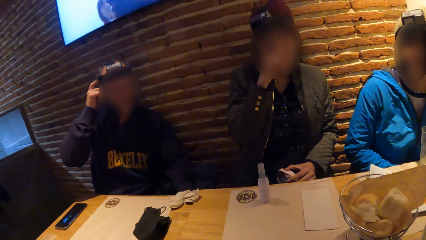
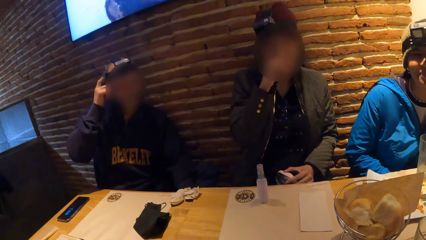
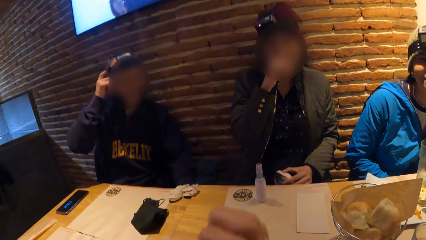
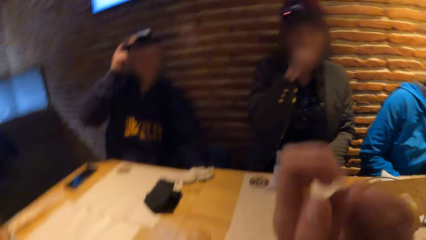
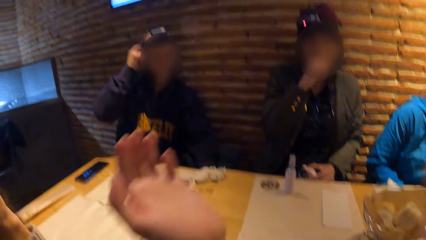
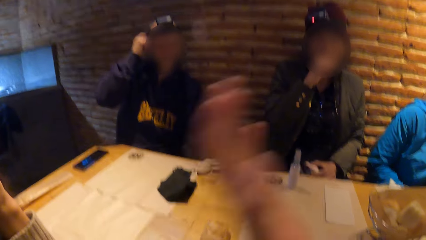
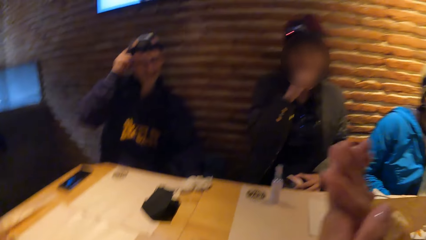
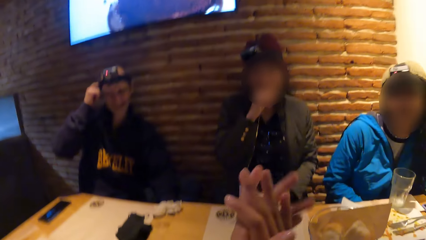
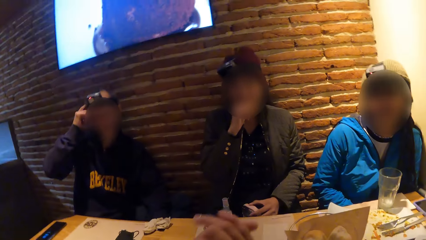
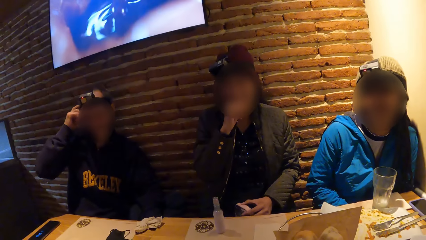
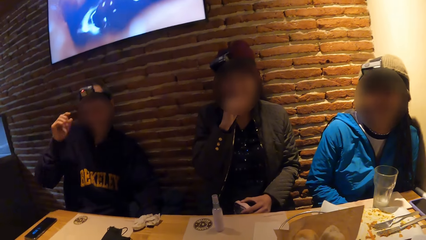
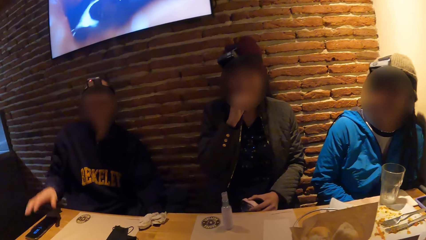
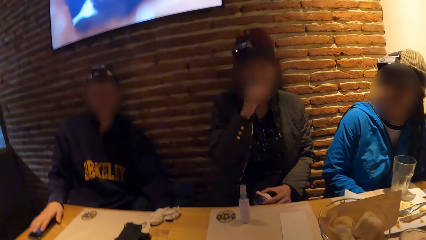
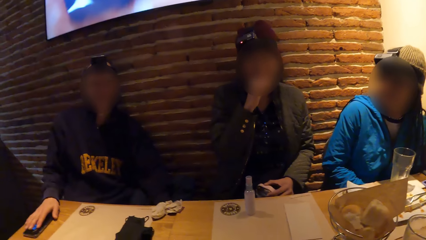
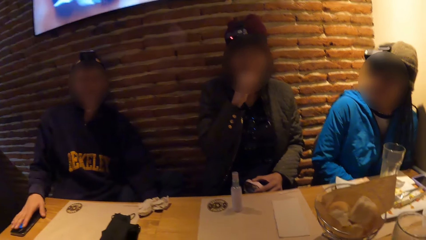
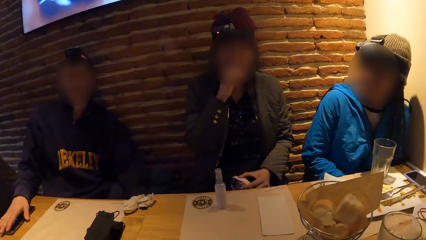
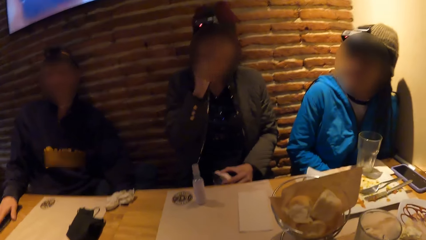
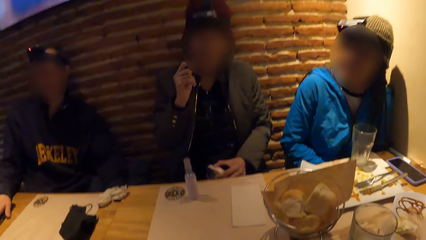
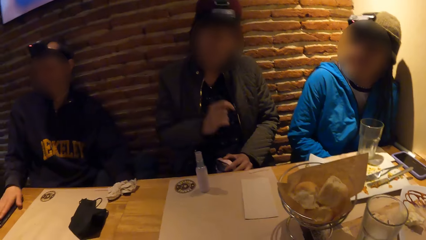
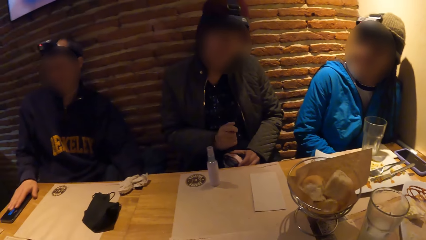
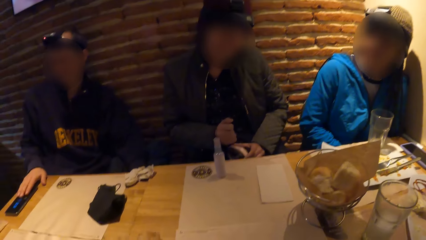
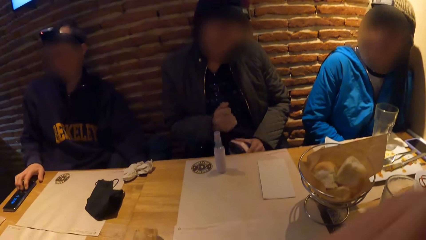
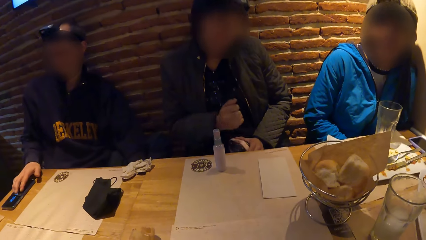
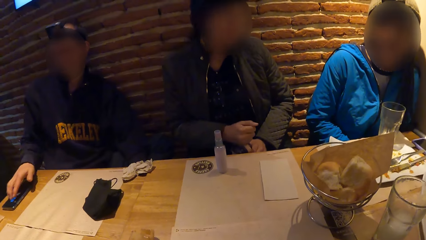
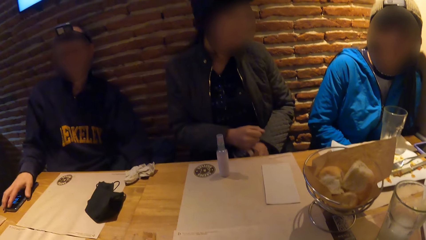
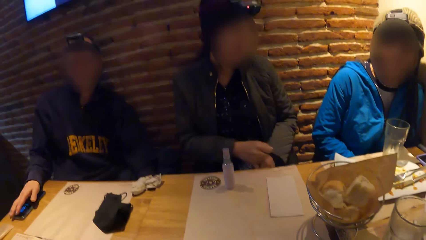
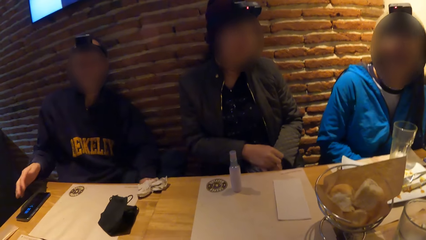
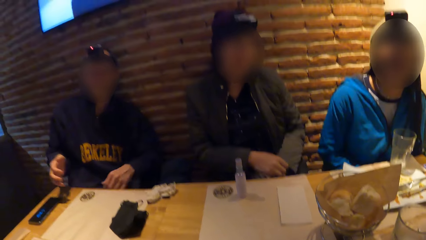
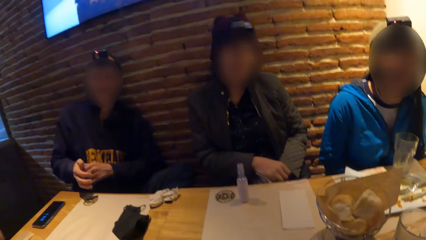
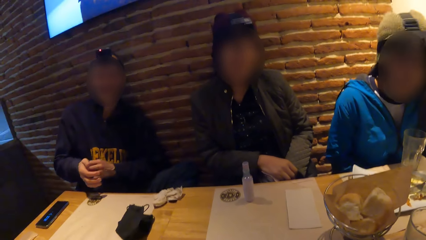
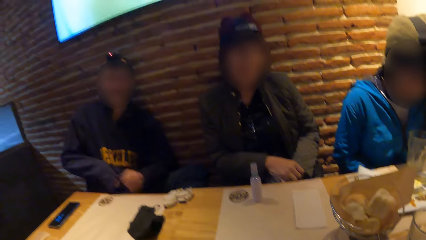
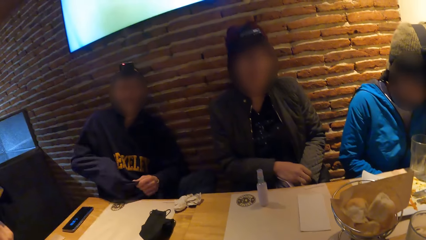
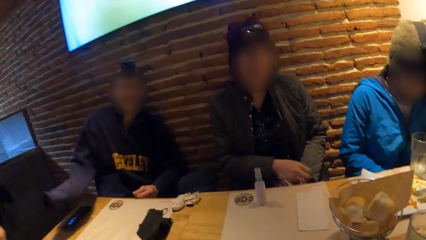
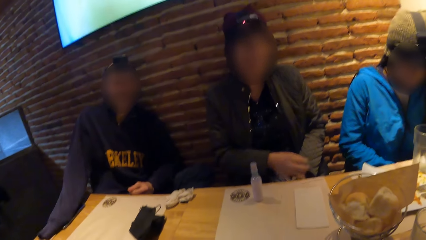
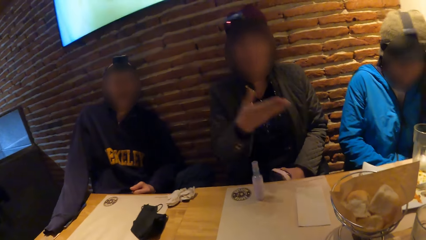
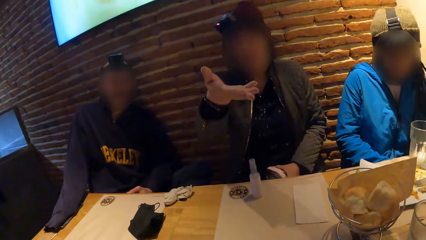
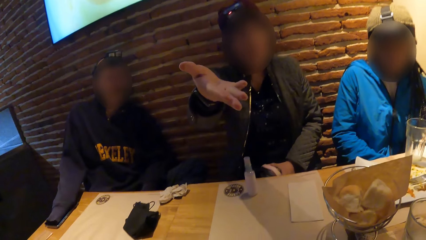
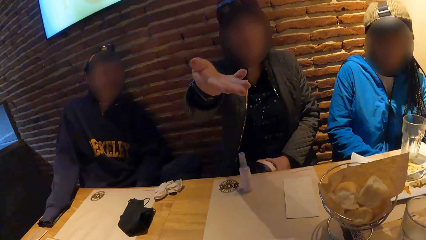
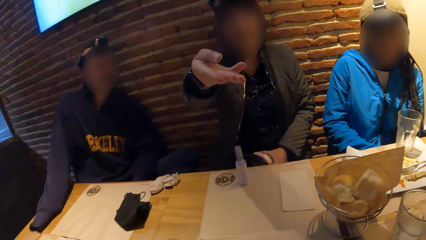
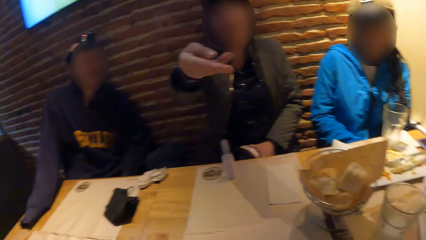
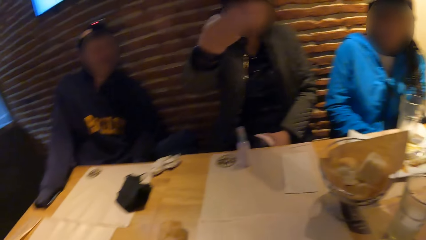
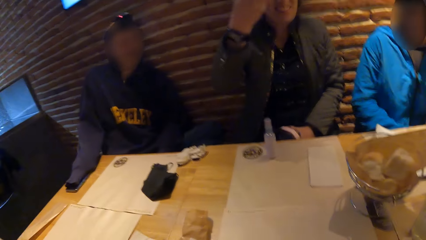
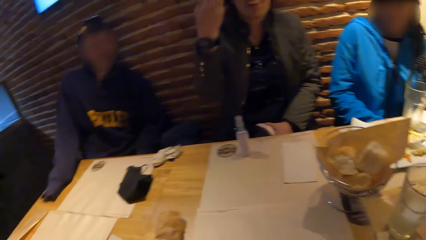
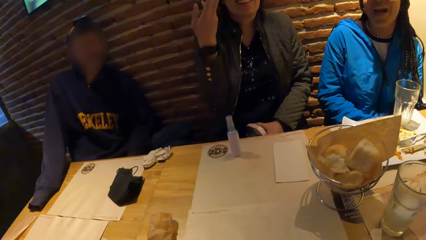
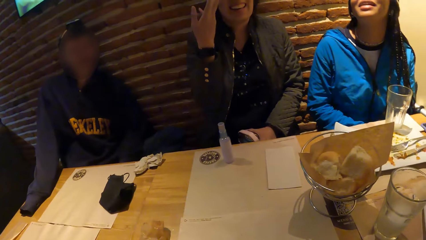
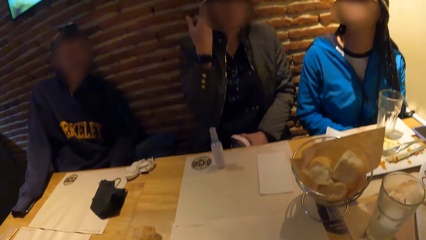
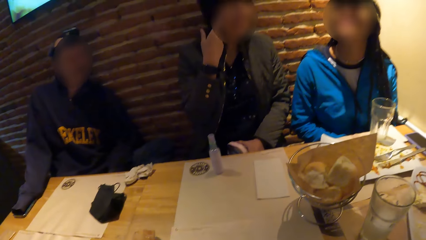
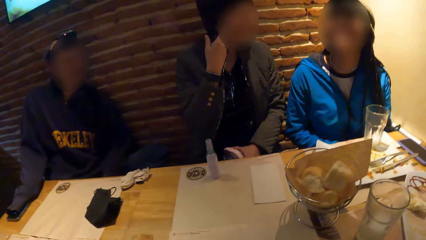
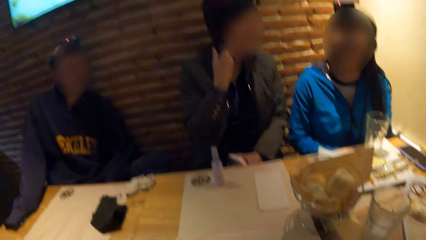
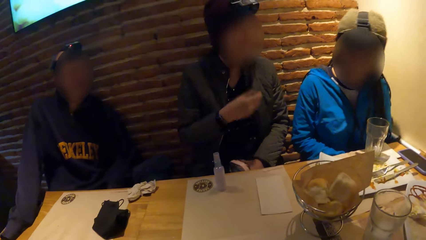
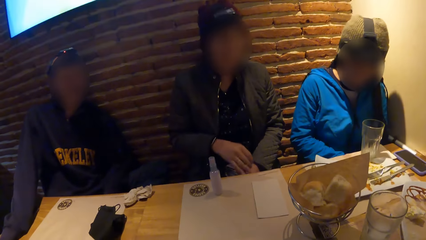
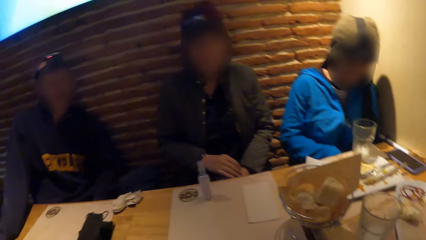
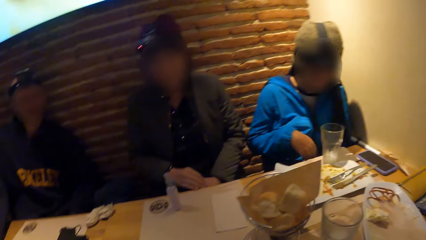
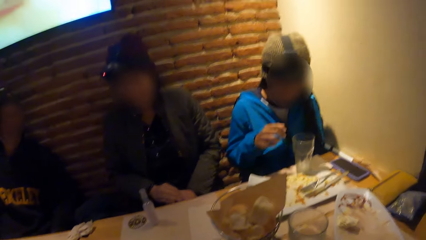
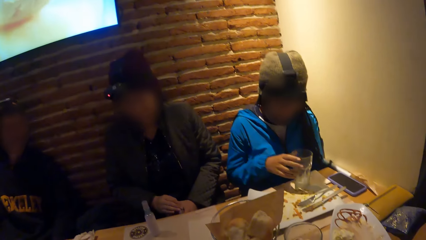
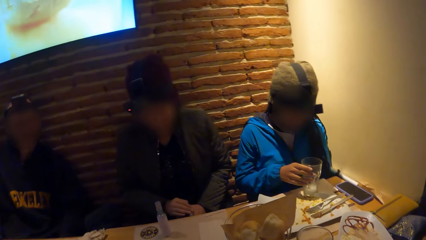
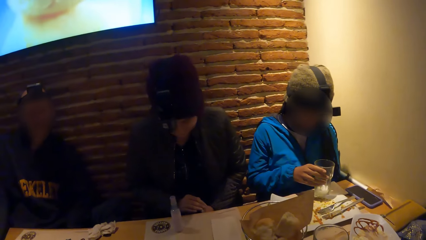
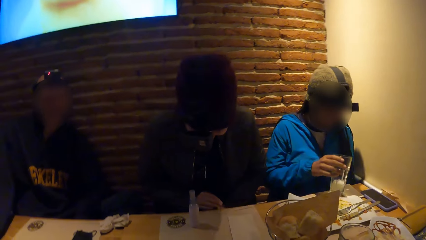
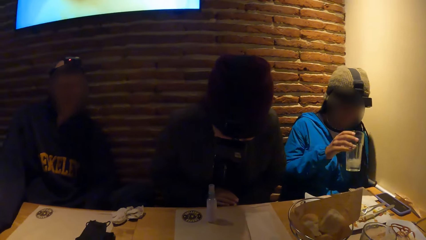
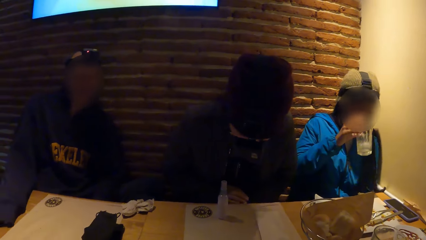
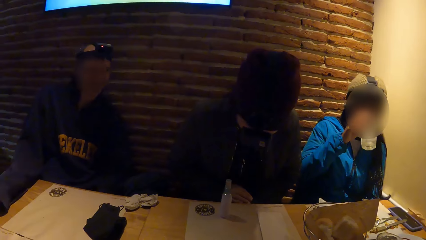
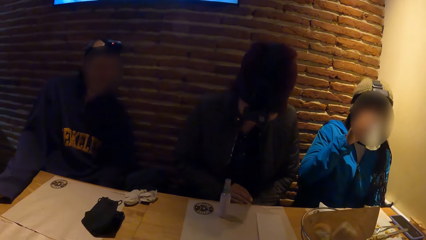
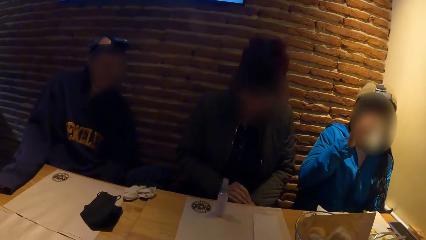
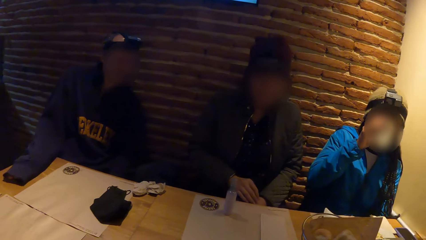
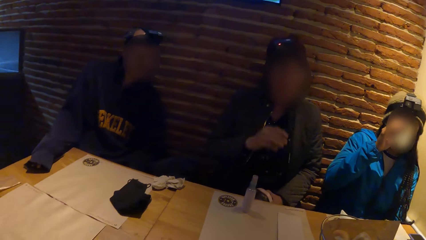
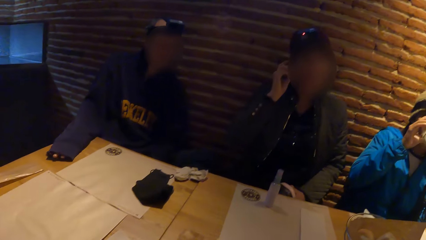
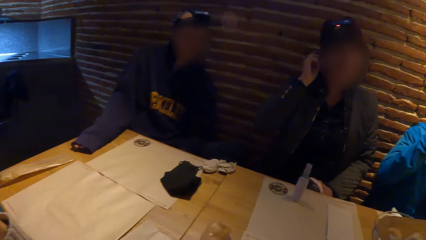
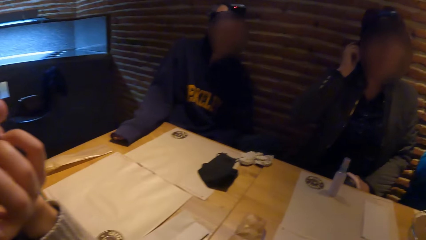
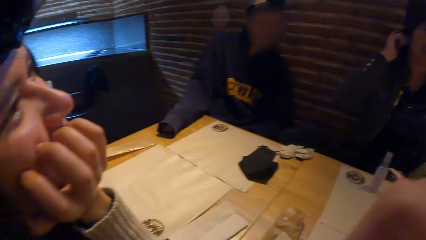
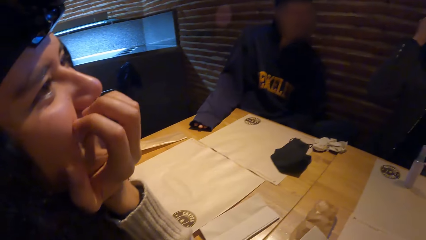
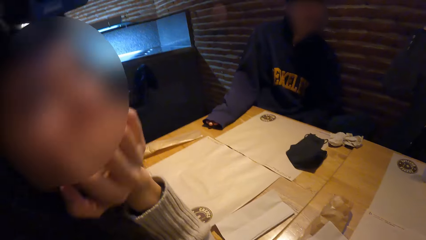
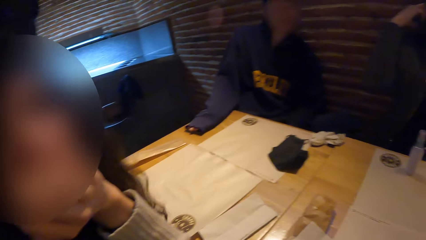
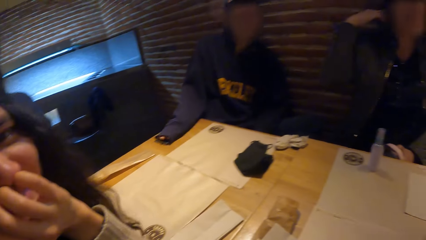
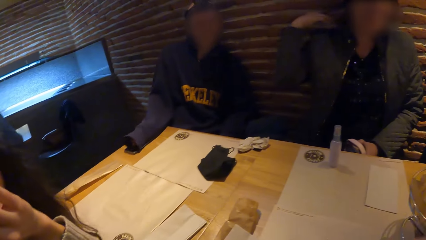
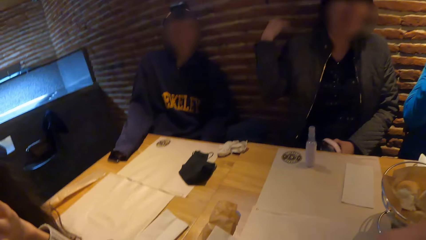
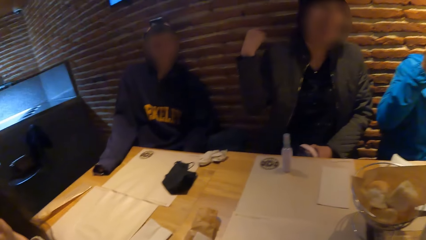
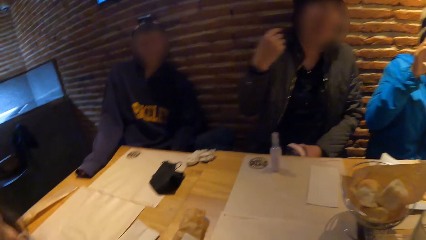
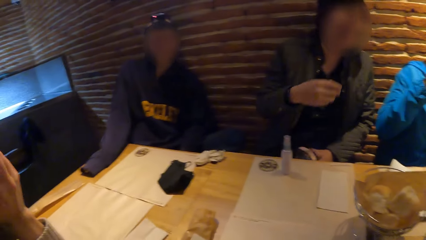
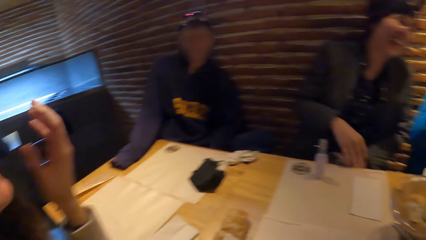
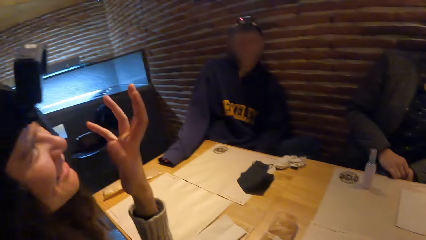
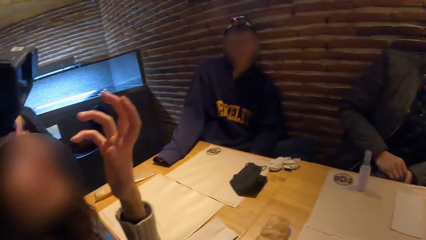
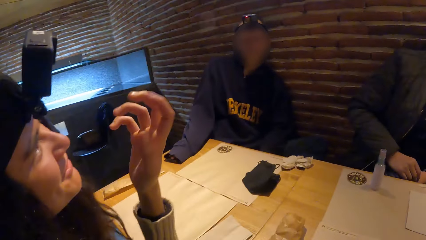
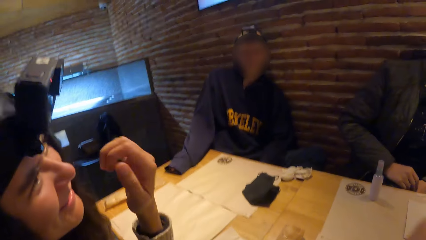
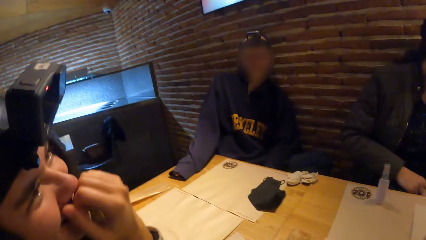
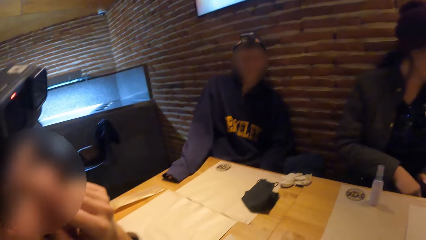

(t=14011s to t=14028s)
A man touches his head with his right hand. The camera wearer claps her hands. She looks around. The man touches a phone on the table with his right hand, pulls his sweater over his right hand with his left hand, and touches the phone on the table with his right hand. A lady moves the hand. A woman fiddles with the purse on her lap with both hands. Another woman takes the glass cup from the plate on the tablemat on the table with her right hand. She drinks from the glass cup in her right hand. The first woman touches her hair with her right hand. The camera wearer looks around.
